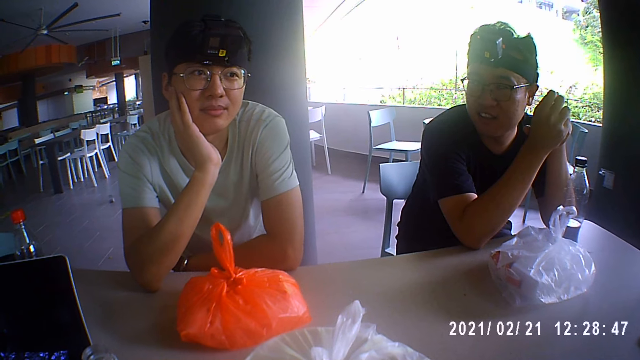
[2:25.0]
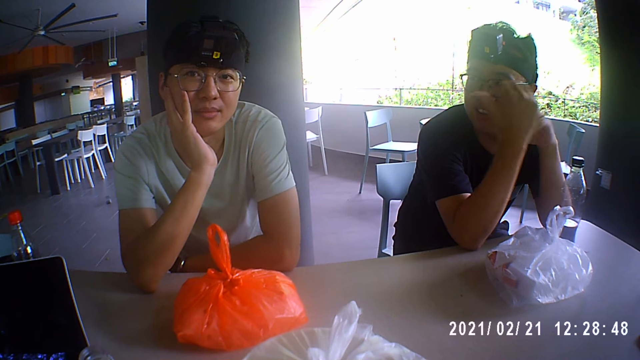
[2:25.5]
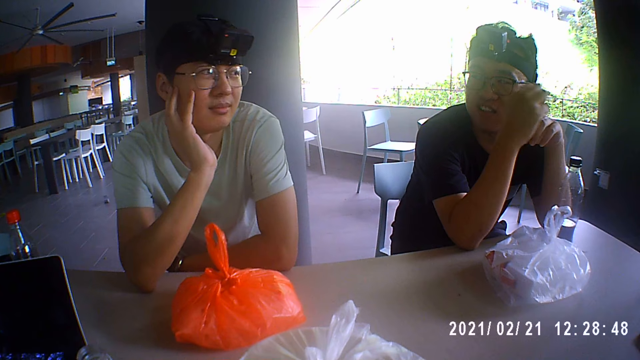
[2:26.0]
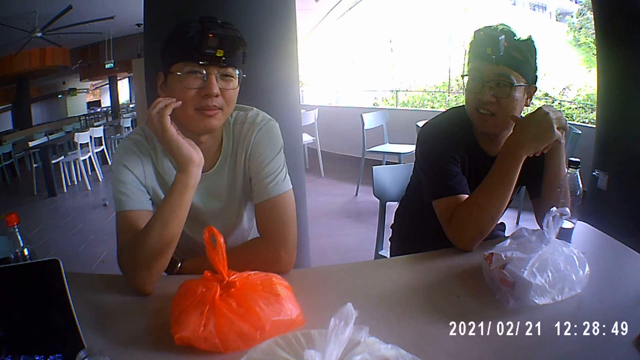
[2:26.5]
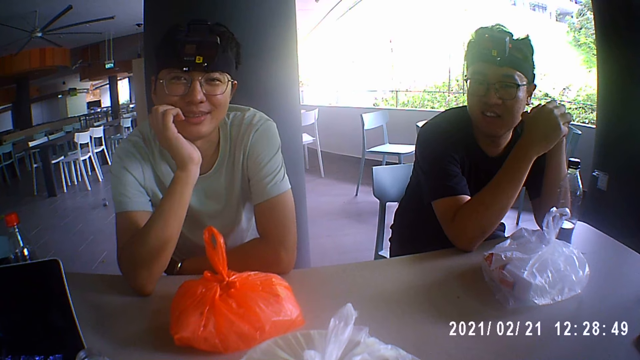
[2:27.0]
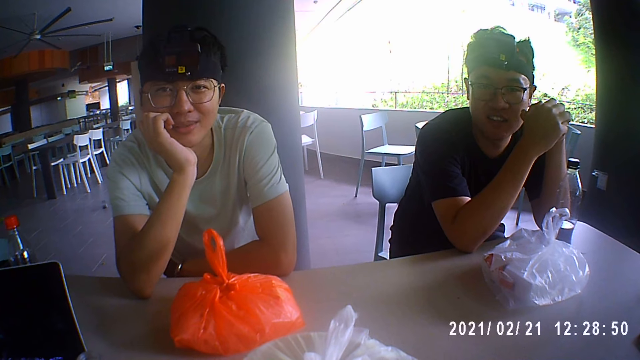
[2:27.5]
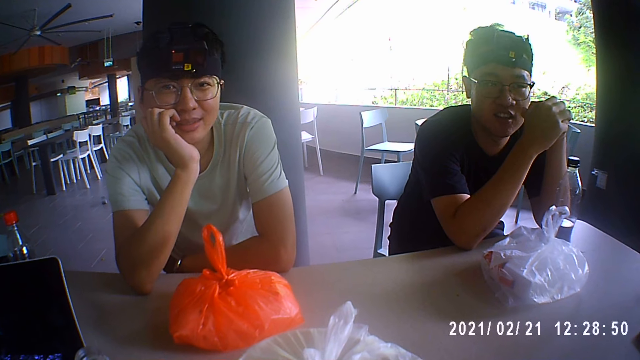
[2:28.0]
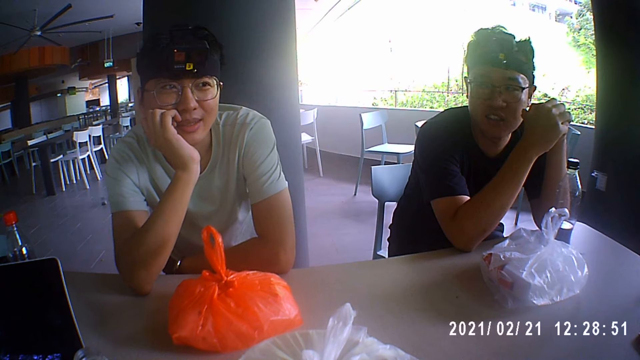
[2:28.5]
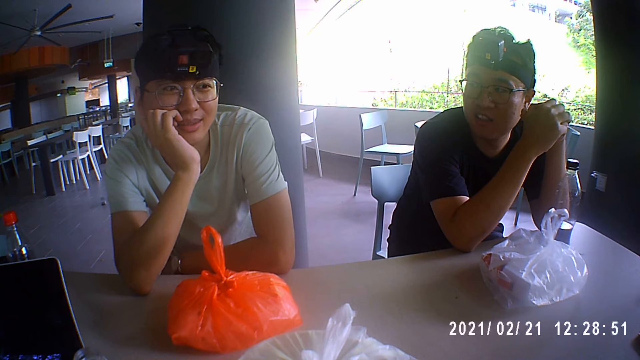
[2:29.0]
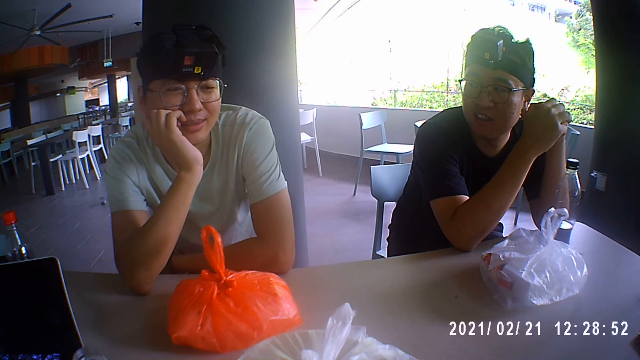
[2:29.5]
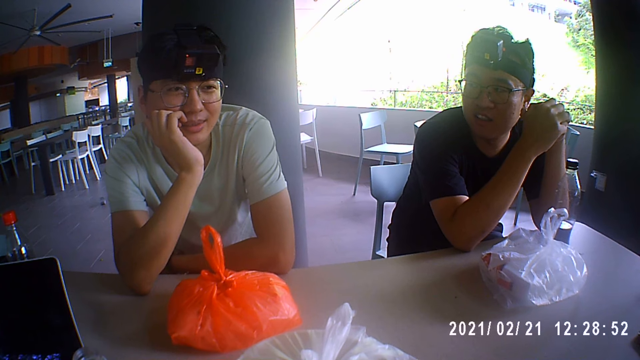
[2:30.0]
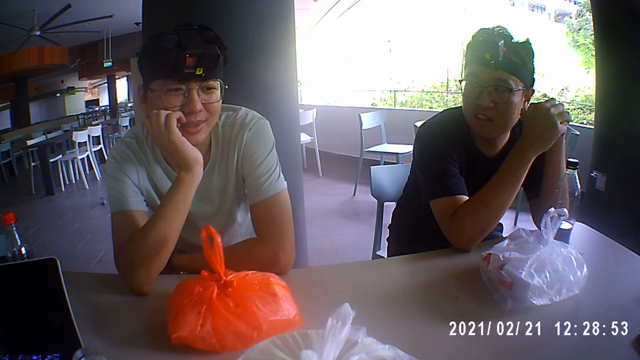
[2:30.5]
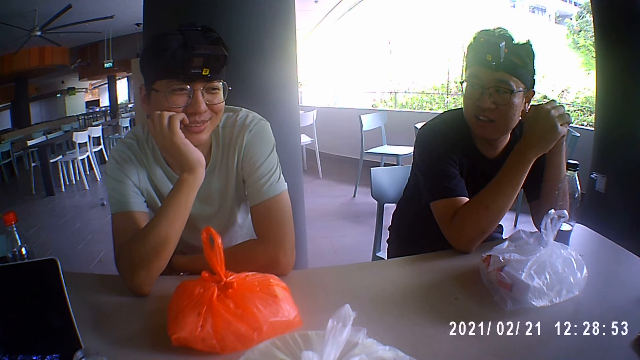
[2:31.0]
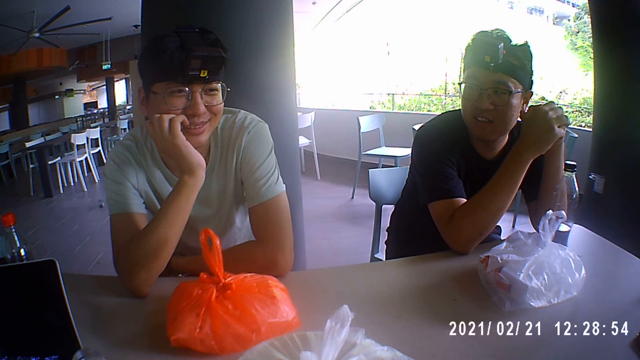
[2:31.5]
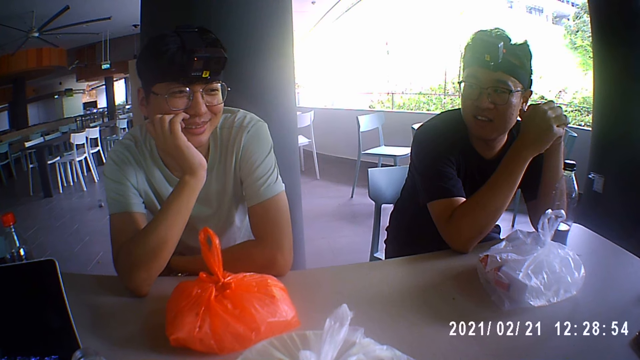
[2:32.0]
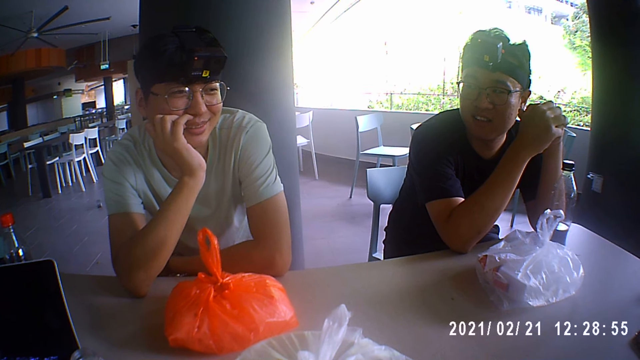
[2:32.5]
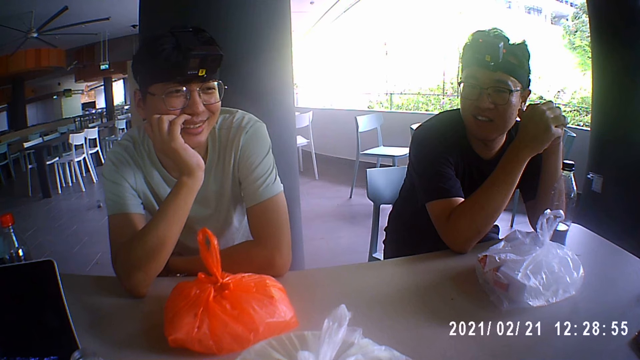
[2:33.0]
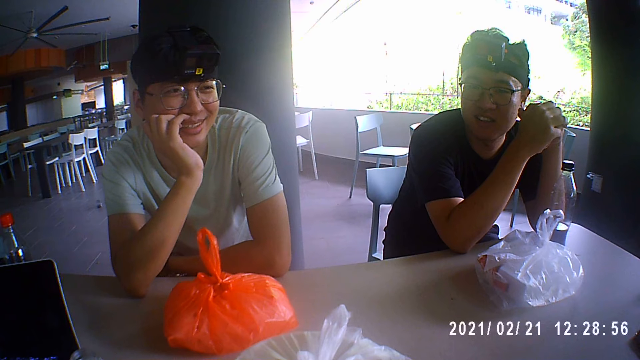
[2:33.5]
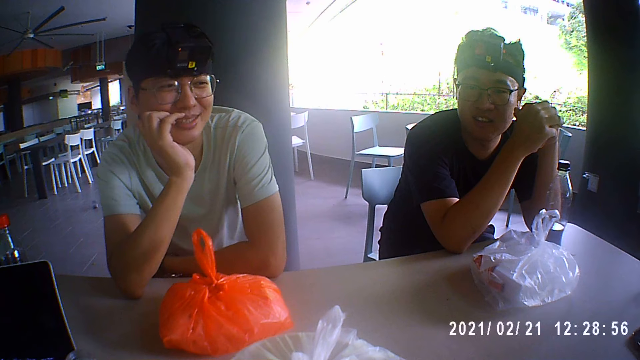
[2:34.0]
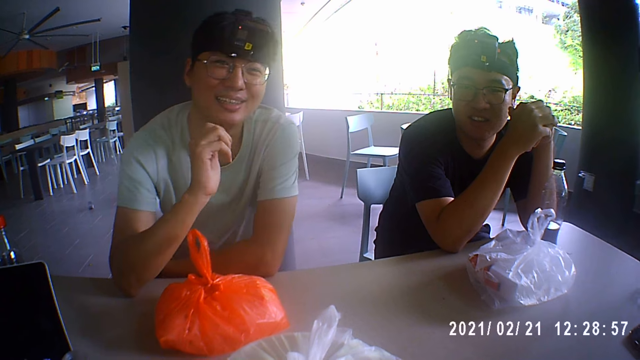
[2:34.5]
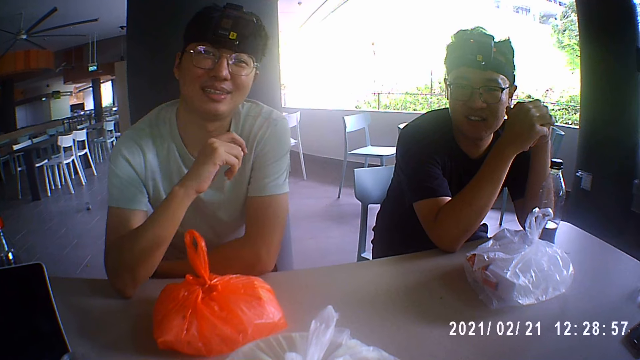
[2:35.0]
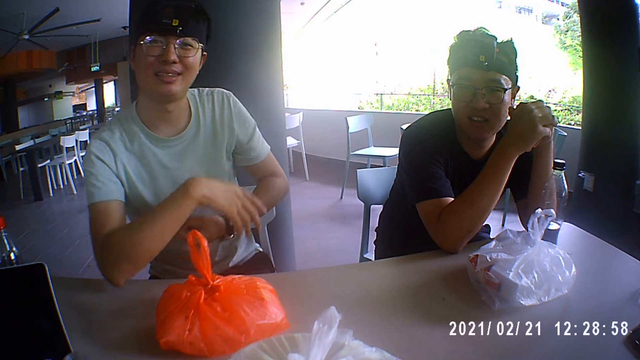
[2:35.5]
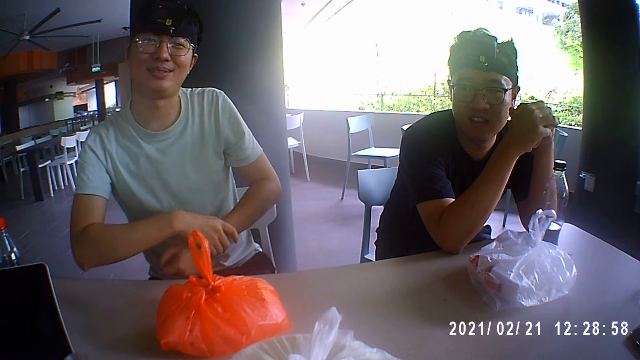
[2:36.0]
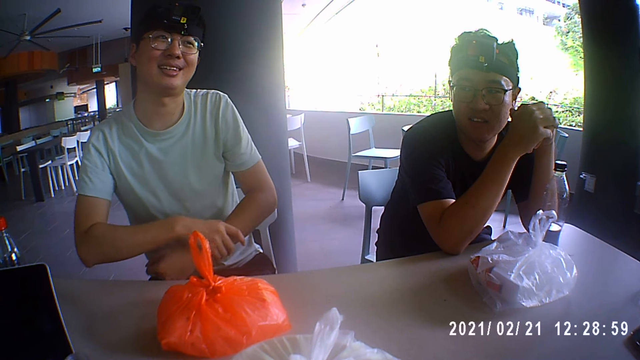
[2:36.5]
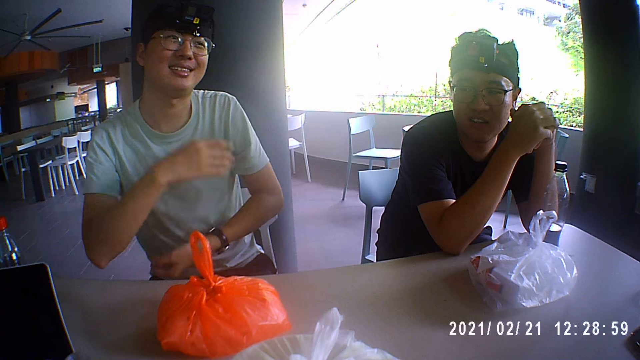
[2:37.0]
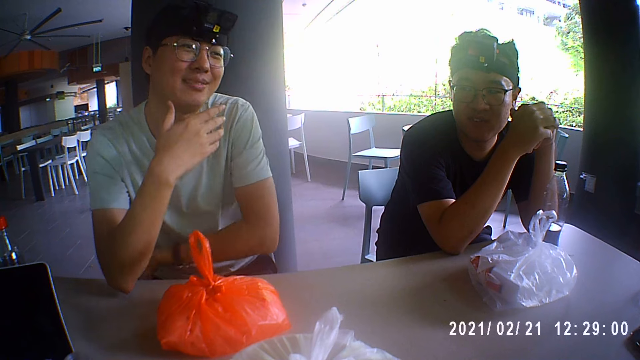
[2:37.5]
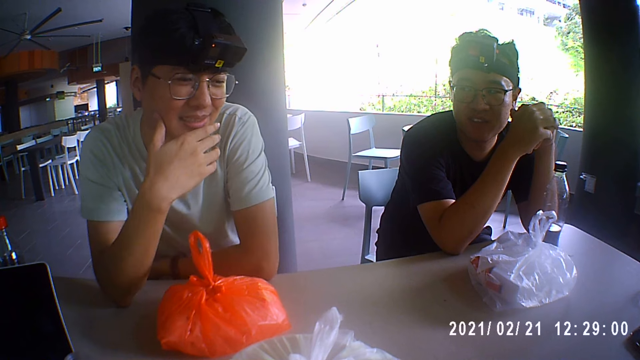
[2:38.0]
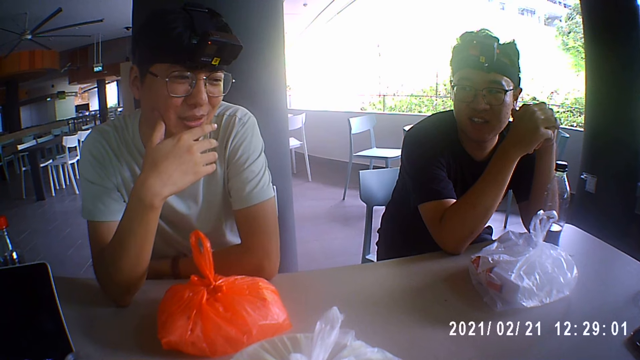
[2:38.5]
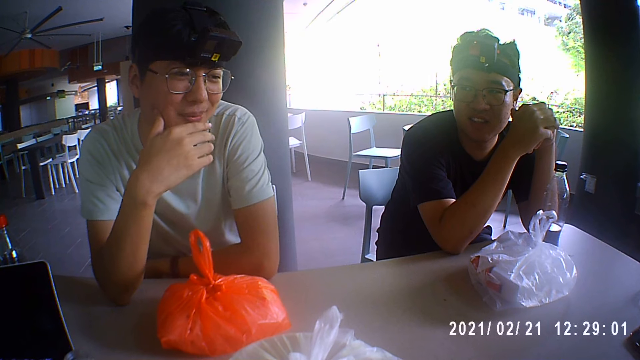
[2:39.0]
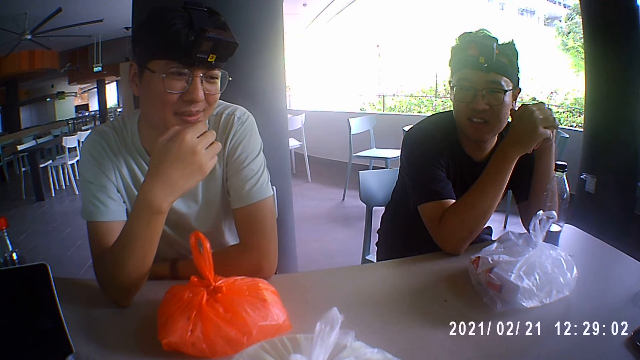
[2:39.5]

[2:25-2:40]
A person points at another person. The other person talks to the first person, a third person and the camera wearer. The camera wearer talks to the other person, the first person and the third person. The other person talks to the camera wearer, the first person, and the third person. The other person adjusts the watch. The other person touches his chin.

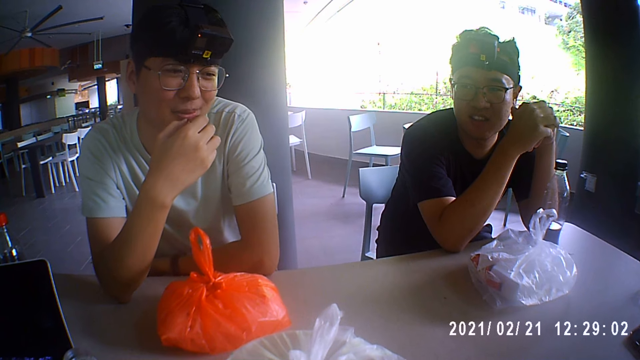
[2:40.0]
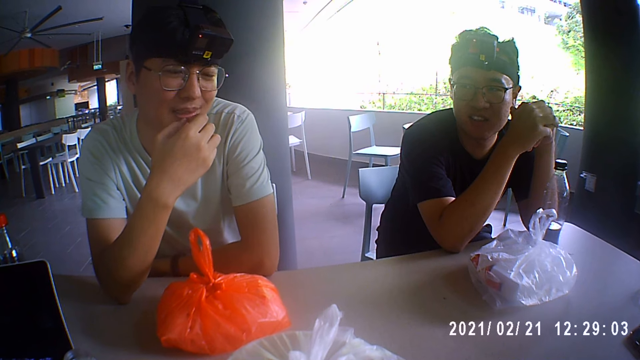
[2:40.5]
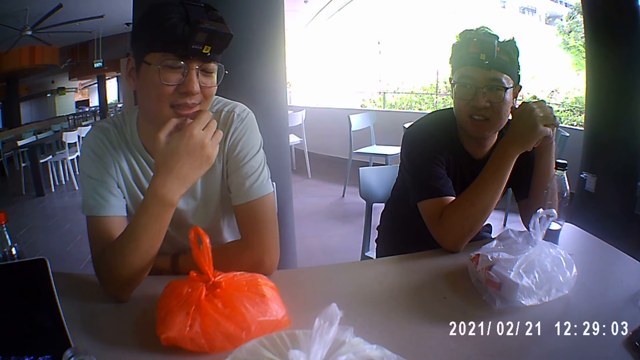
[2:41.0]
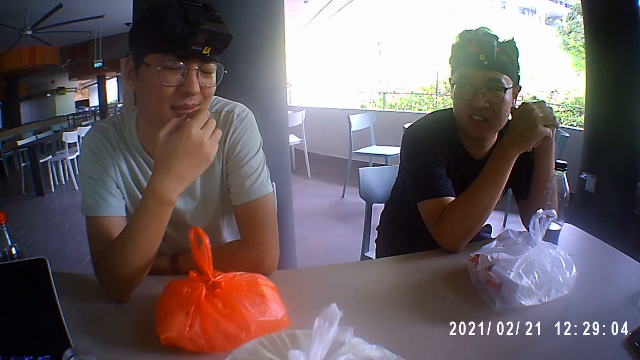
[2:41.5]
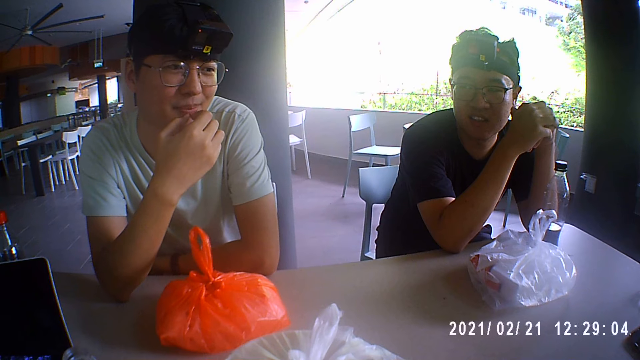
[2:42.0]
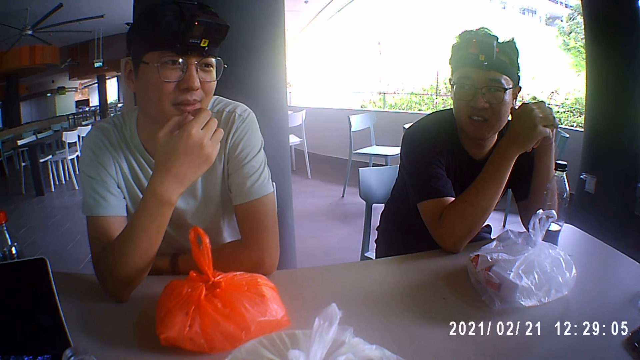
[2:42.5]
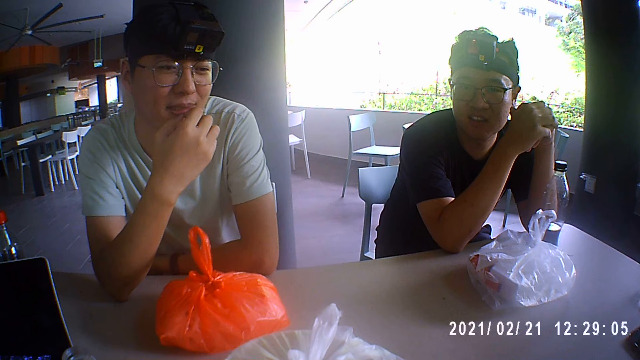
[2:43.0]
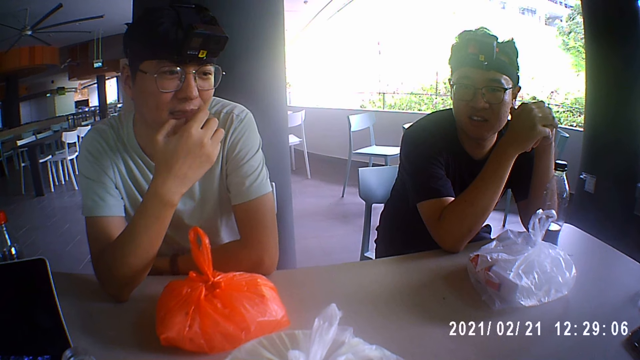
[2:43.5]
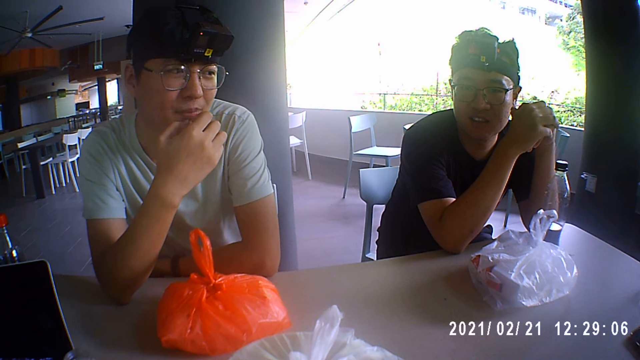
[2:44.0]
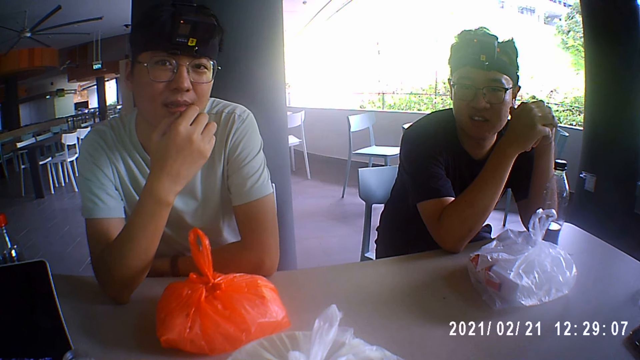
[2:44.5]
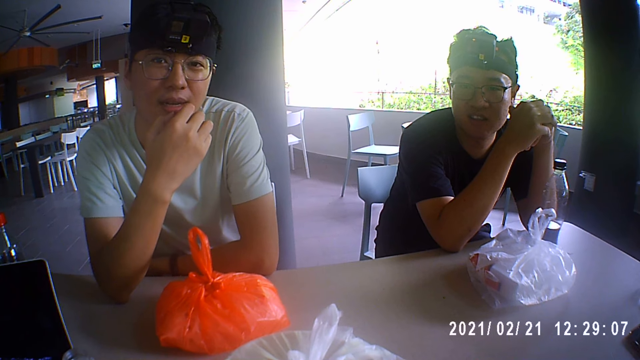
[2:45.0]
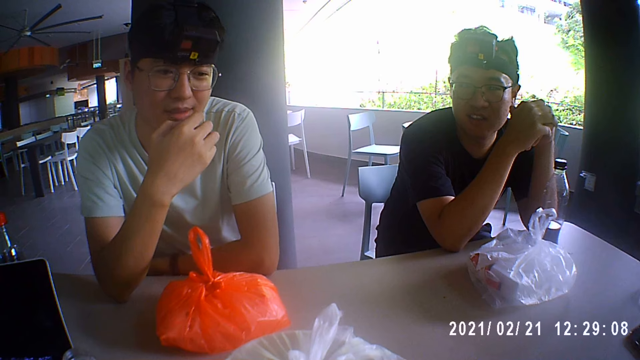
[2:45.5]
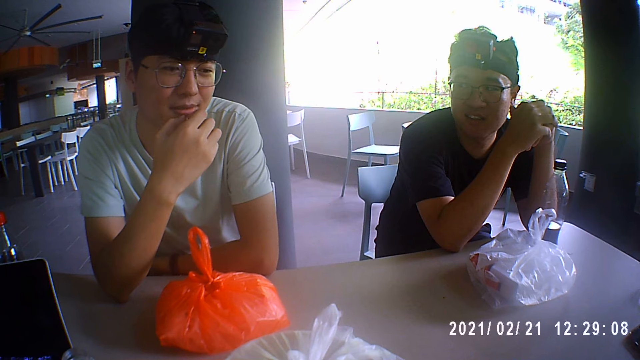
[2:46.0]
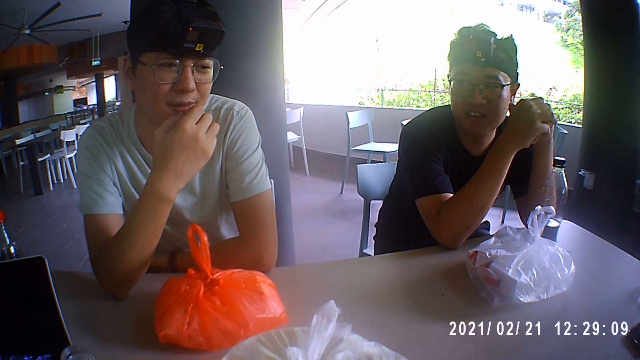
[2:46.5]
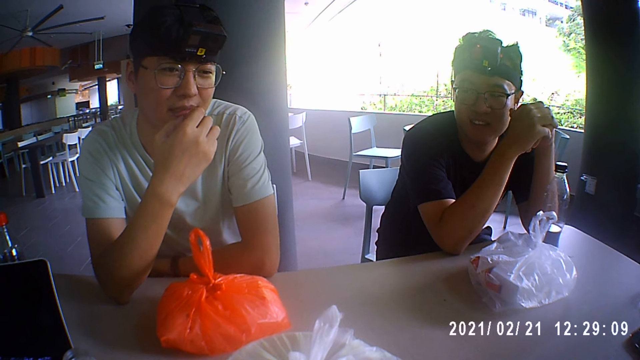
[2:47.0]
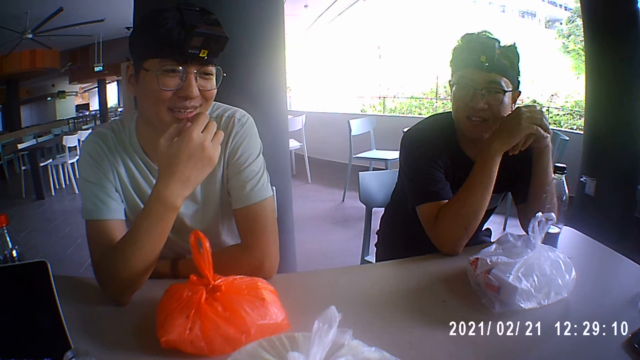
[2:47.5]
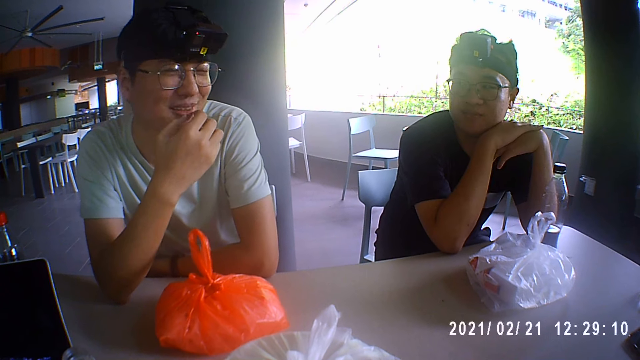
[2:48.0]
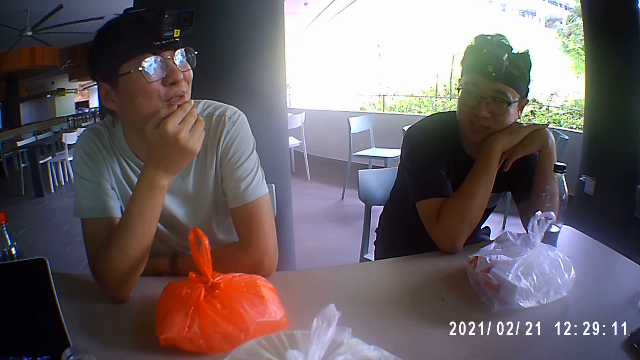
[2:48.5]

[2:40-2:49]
The camera wearer talks to a person, a second person and a third person. The first person talks to the camera wearer, the second person and the third person.
